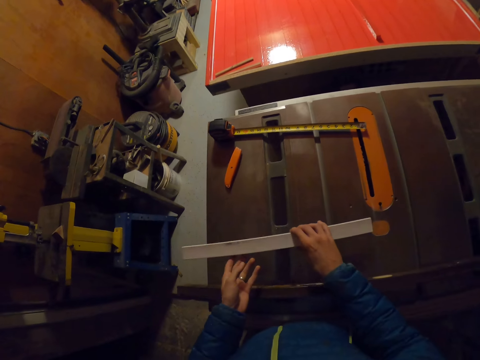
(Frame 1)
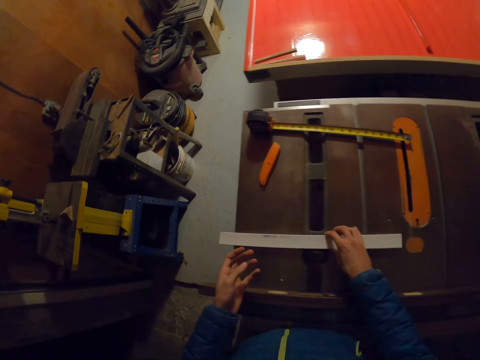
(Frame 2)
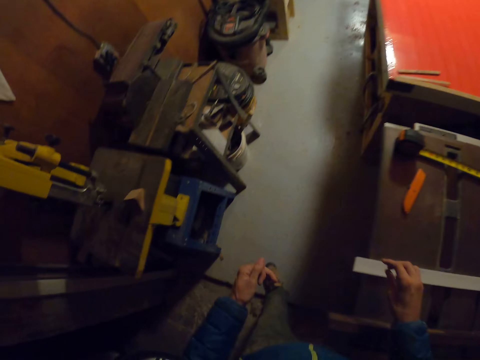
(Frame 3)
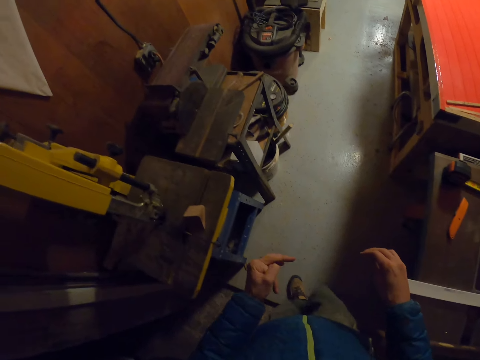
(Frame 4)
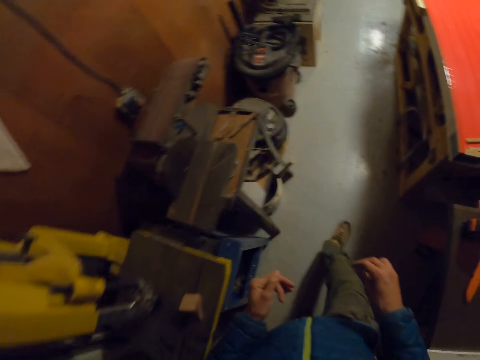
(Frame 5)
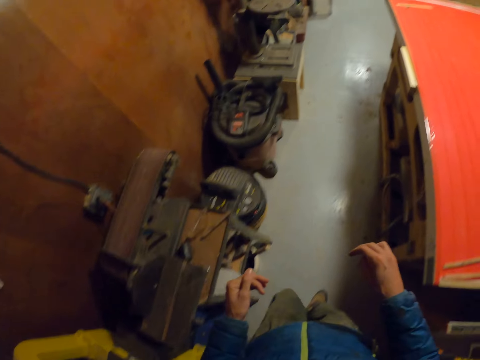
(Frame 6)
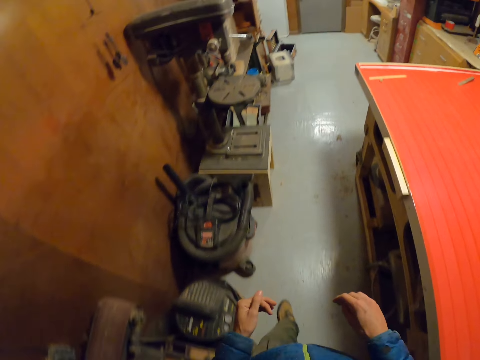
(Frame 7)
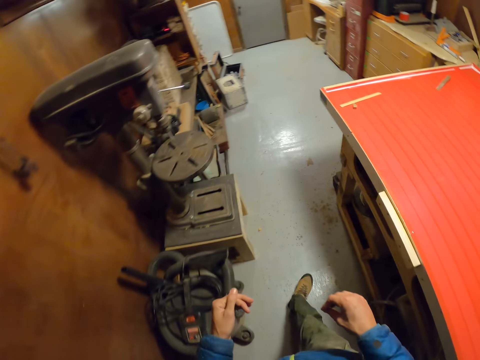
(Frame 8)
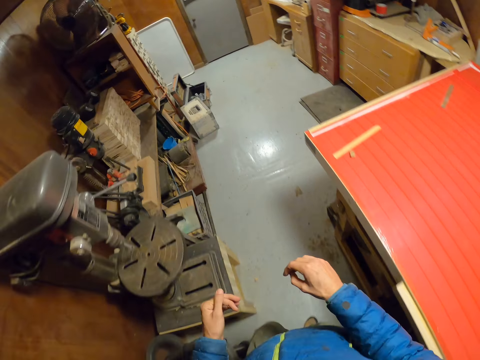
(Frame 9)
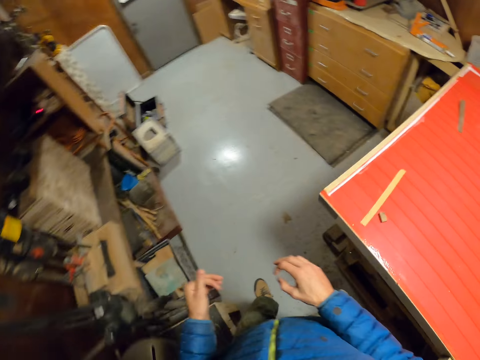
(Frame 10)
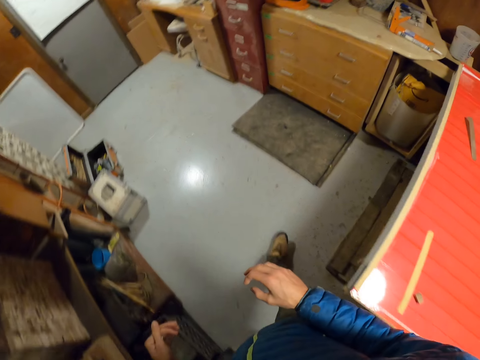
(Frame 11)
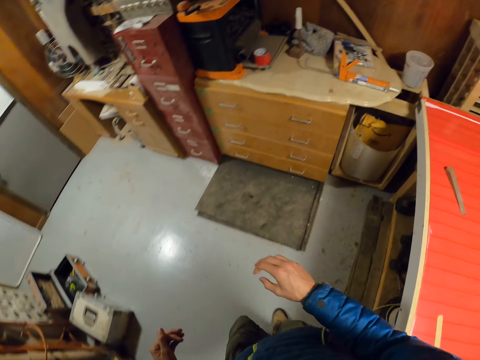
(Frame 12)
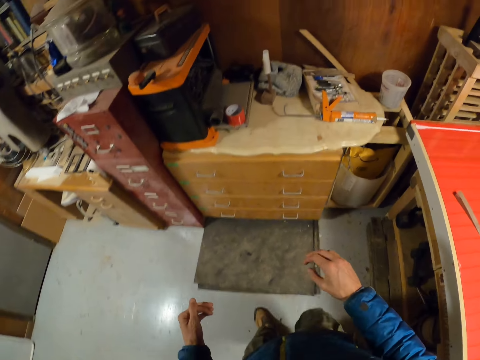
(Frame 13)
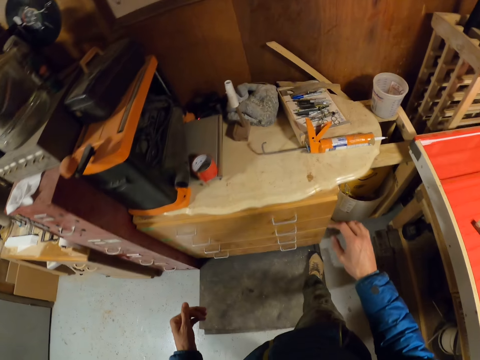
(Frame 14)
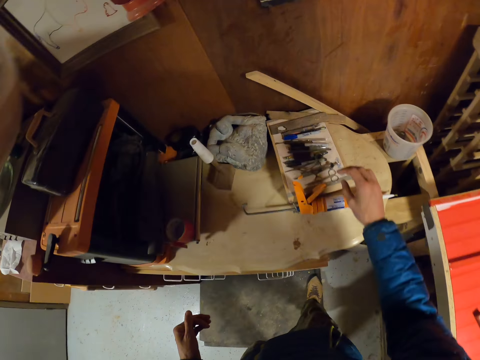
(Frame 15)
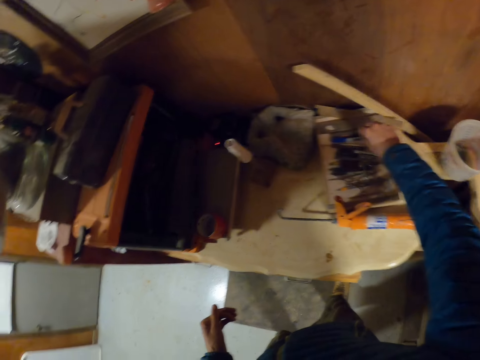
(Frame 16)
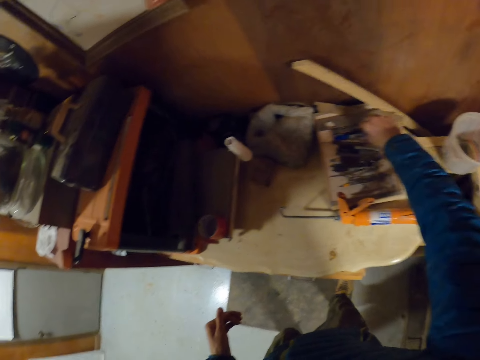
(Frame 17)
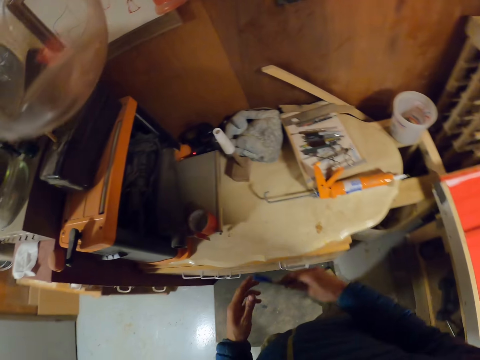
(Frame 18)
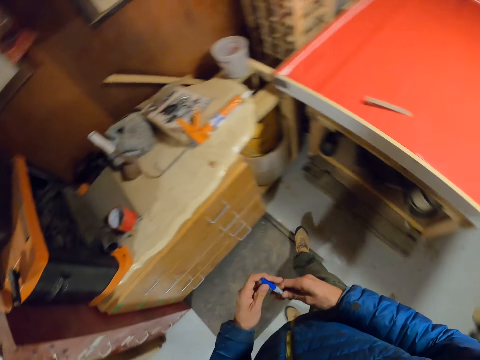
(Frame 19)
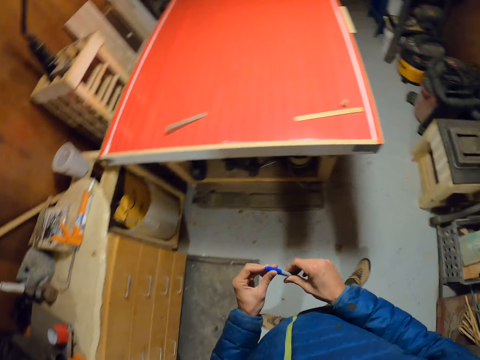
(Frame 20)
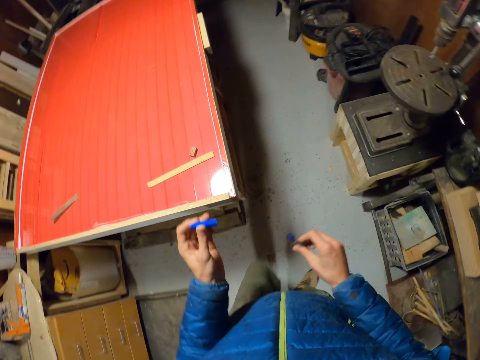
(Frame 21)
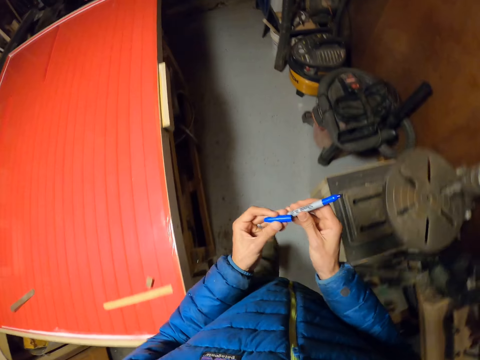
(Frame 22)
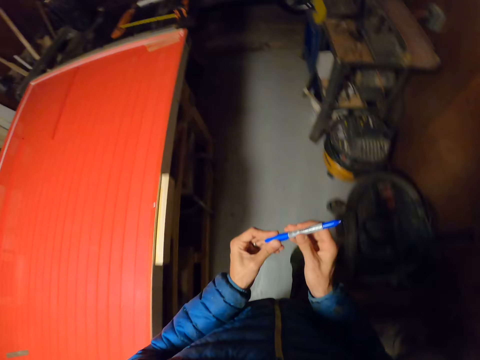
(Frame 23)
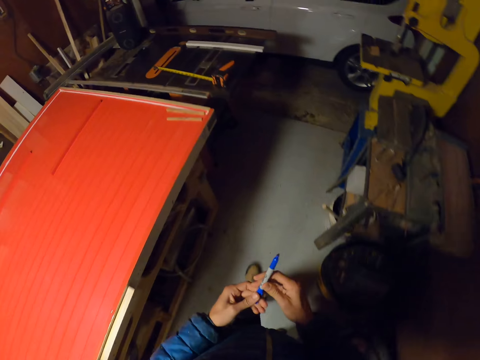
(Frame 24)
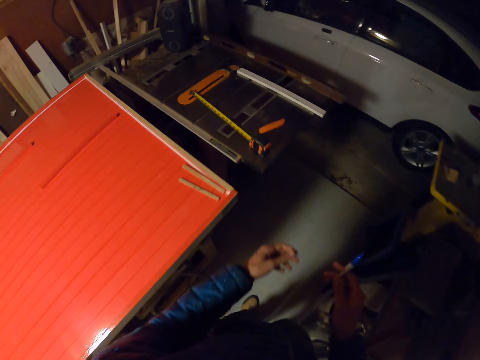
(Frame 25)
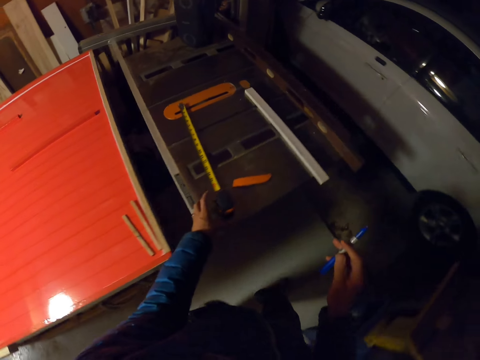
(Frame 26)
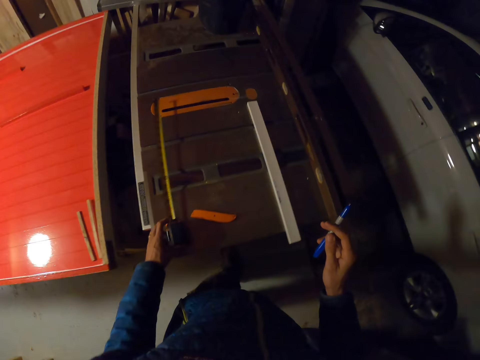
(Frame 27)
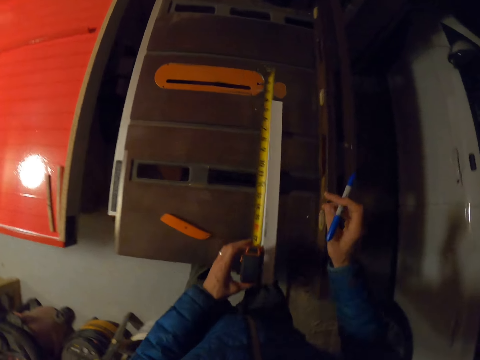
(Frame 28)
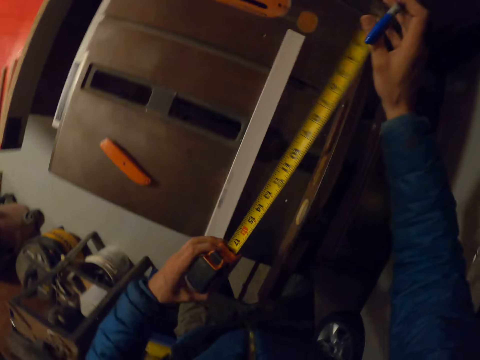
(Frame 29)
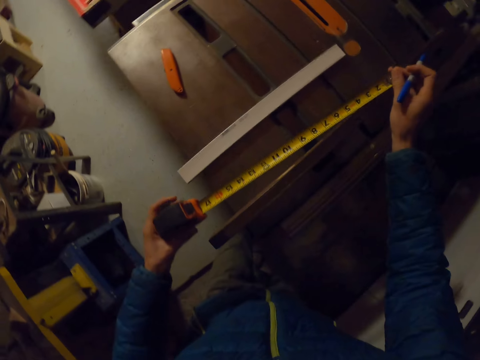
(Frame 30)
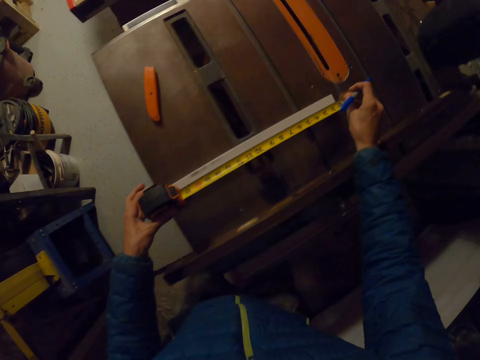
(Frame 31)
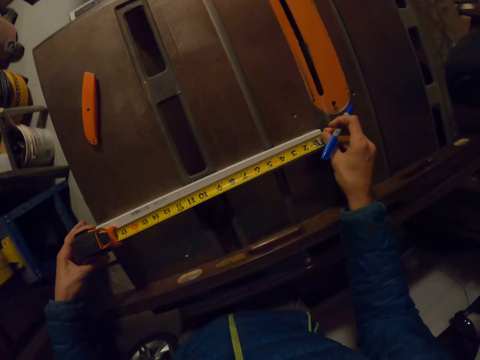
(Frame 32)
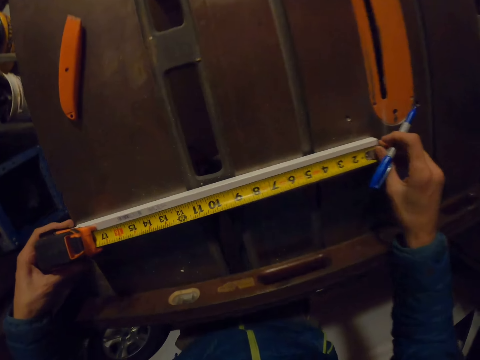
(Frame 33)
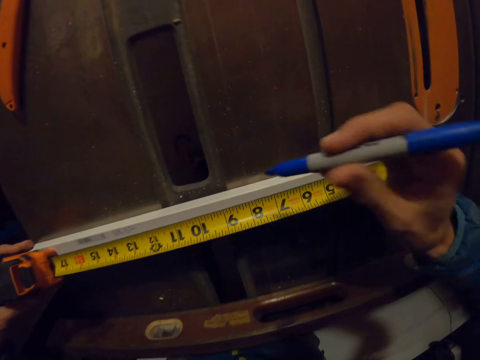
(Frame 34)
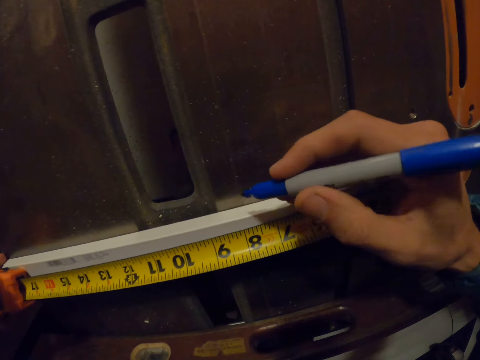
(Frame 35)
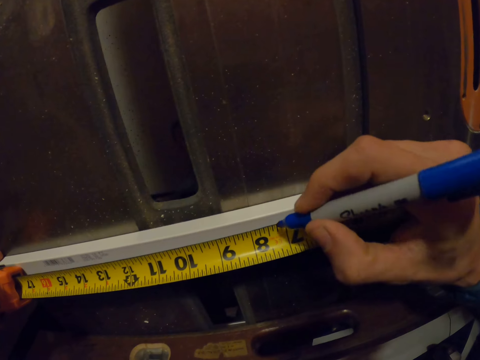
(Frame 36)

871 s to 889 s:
The camera wearer moves the hand and drops the piece of wood on the table saw. They walk towards a drawer. They move the hand. They pick a pencil crayon from the drawer top with the right hand. They remove the pencil crayon lid with the left hand. They fix the lid to the other end of the pencil crayon. They pick the retractable tape from the table saw with the left hand. They take measurement of the piece of wood with the retractable tape.

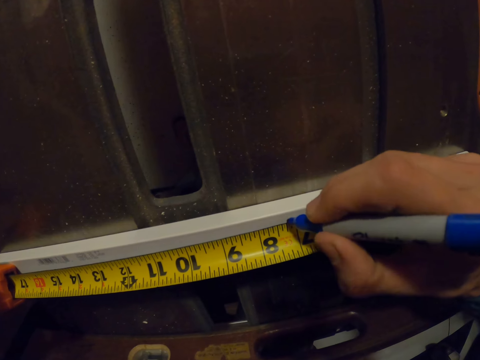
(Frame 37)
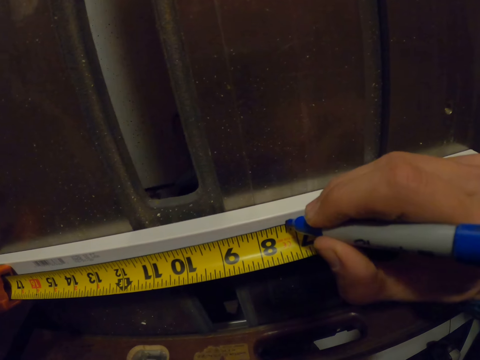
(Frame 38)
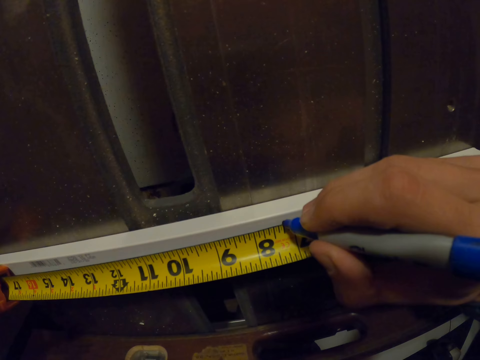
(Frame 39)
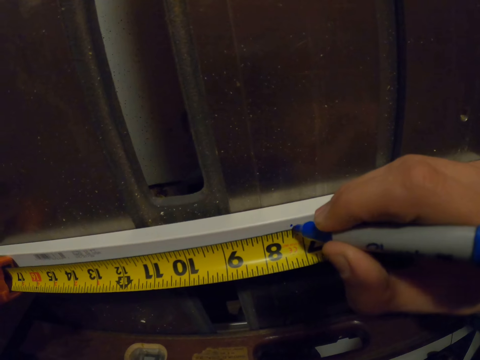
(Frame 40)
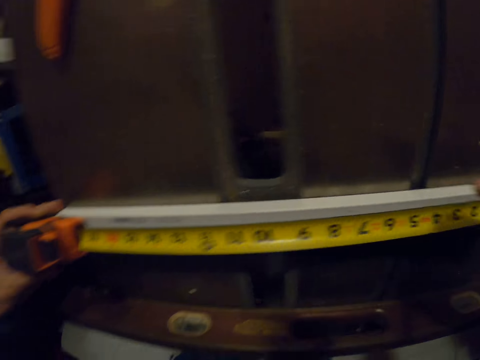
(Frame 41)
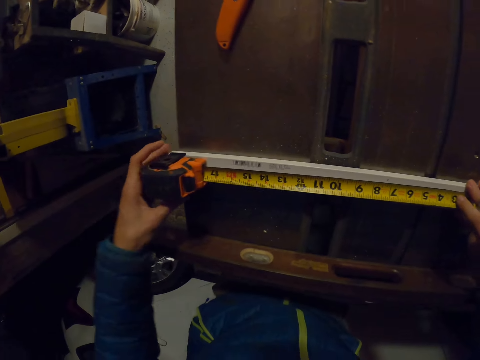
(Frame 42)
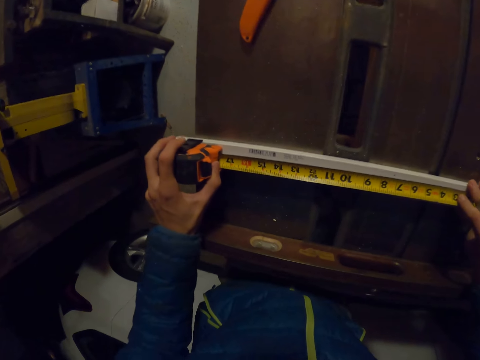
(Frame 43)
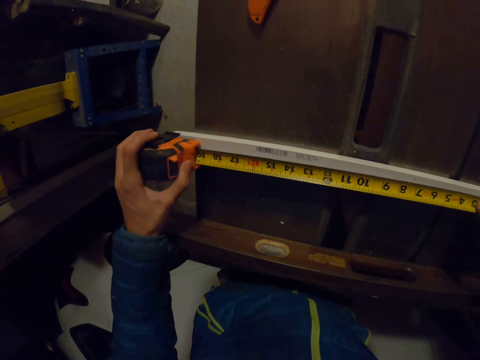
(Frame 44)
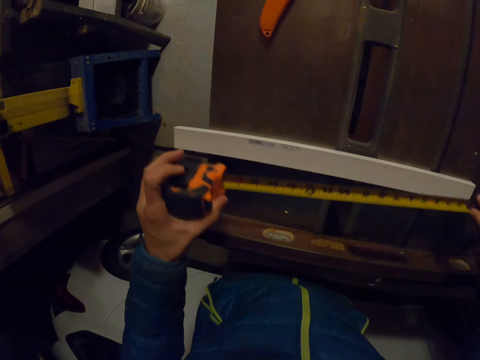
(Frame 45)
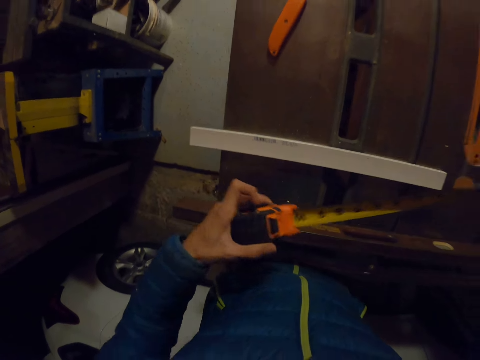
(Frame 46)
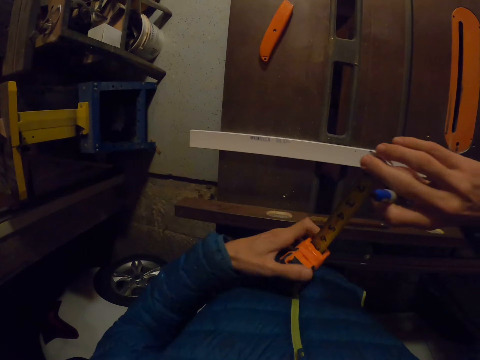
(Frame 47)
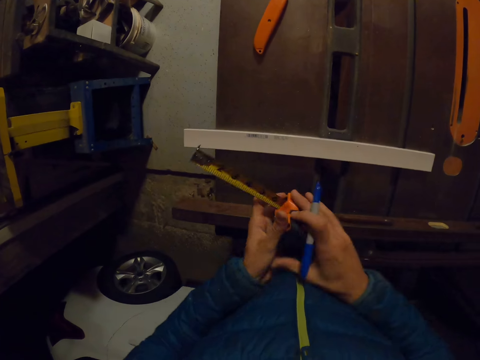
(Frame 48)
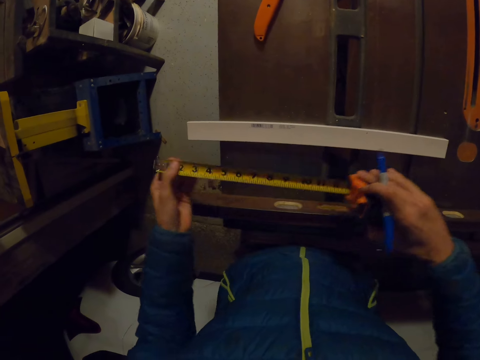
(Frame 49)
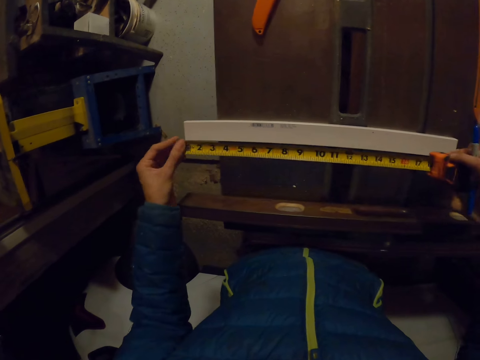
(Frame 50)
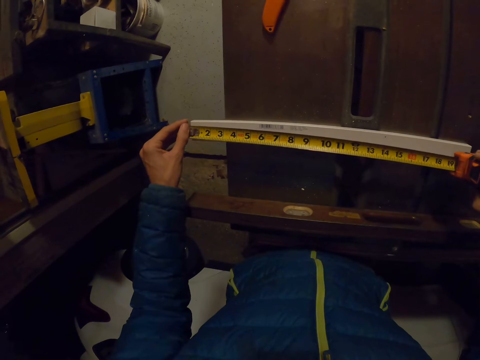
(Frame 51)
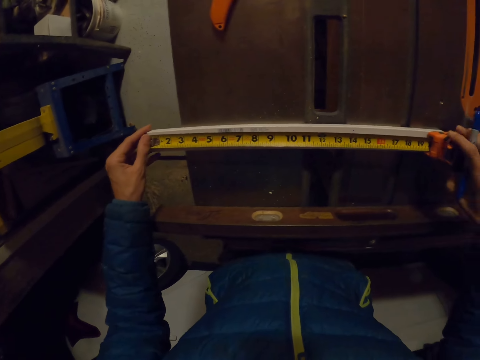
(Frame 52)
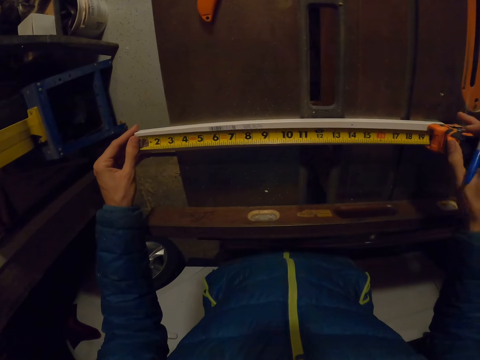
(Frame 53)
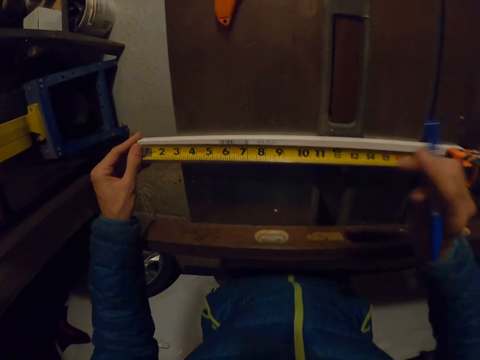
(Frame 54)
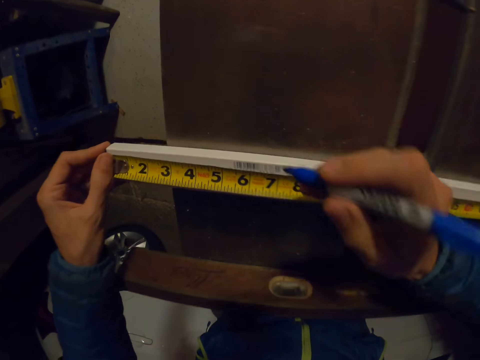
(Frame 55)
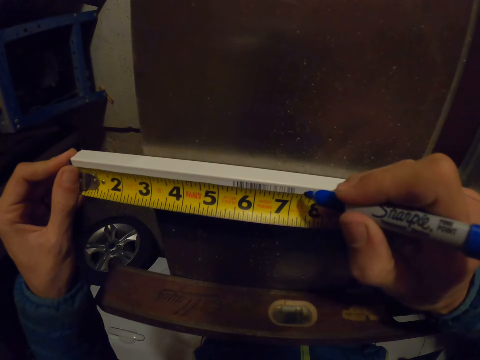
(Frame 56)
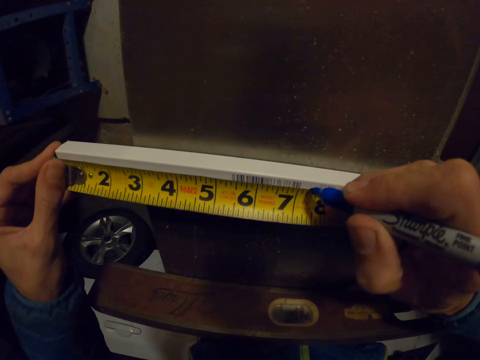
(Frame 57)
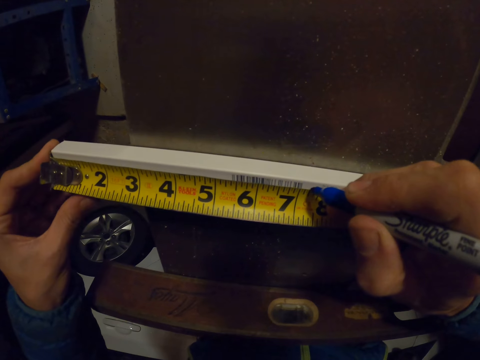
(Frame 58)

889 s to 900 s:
The camera wearer marks a point on the piece of wood or wooden cardboard with the pencil crayon. They move the tape measure or retractable tape, turn the tape measure, pass the retractable tape to the right hand, and pull out the retractable tape with the left hand. They take measurement of the piece of wood with the retractable tape. They mark the wooden cardboard.
